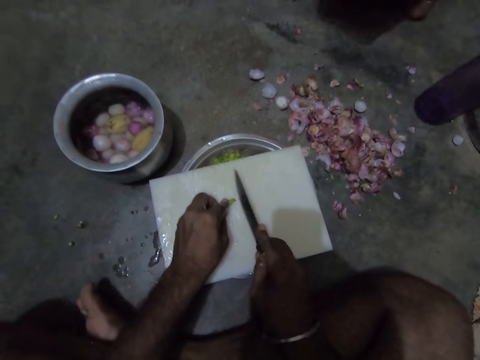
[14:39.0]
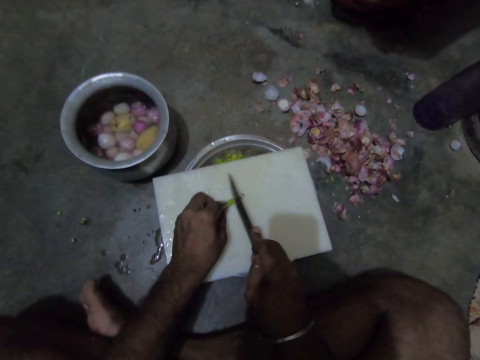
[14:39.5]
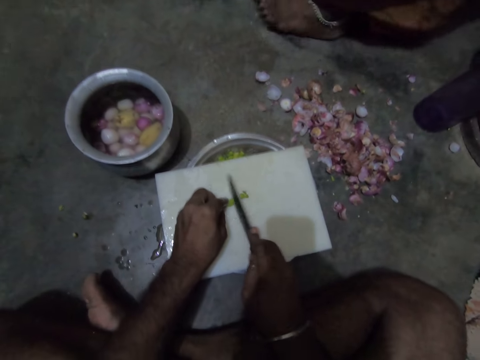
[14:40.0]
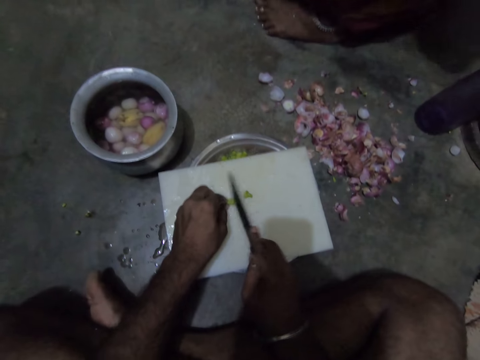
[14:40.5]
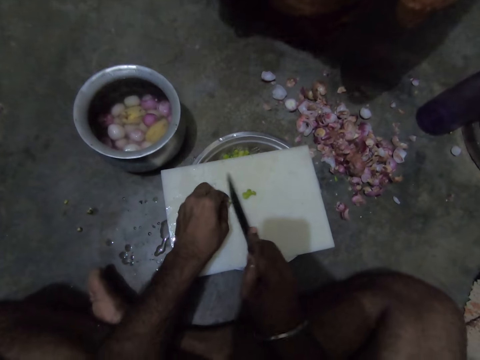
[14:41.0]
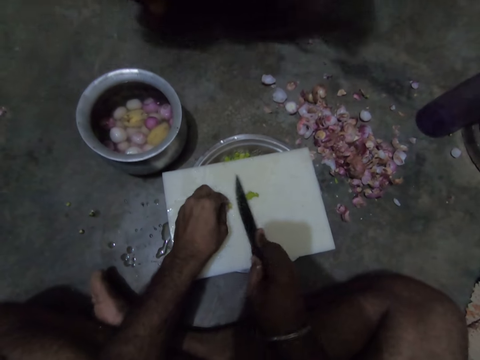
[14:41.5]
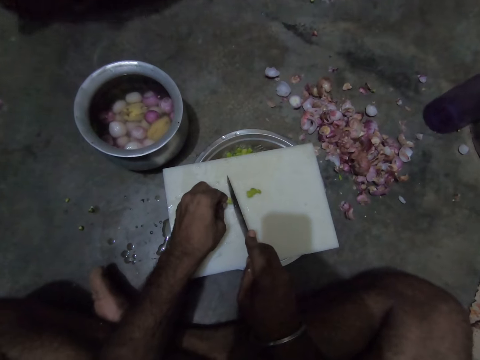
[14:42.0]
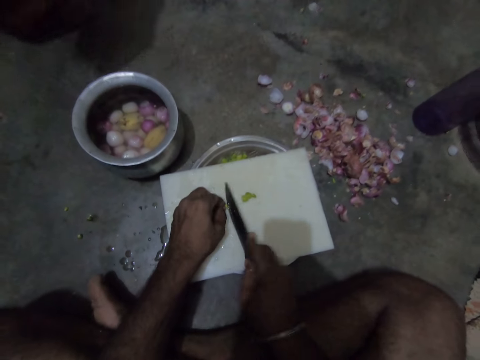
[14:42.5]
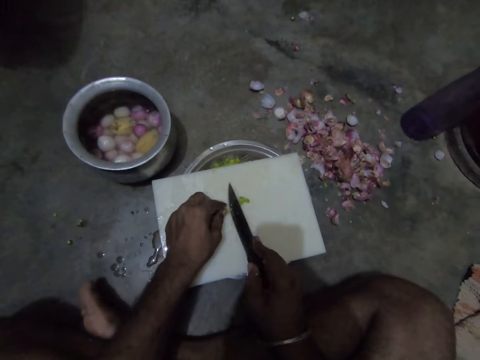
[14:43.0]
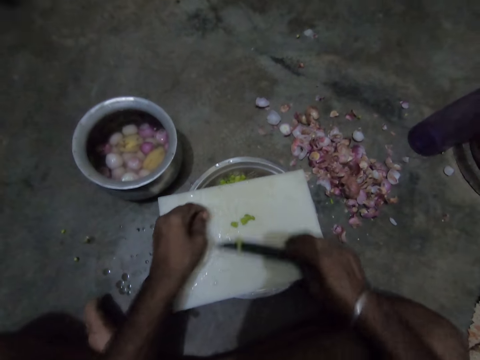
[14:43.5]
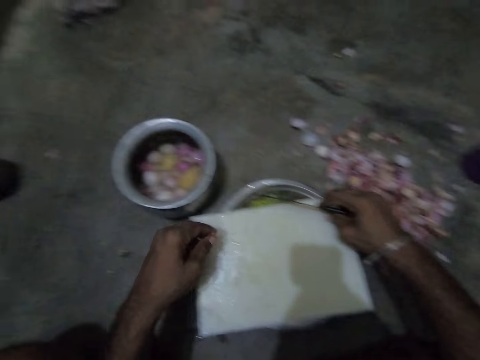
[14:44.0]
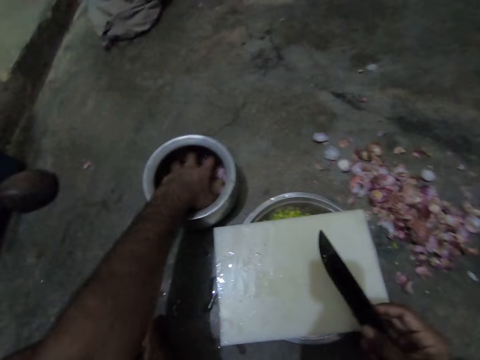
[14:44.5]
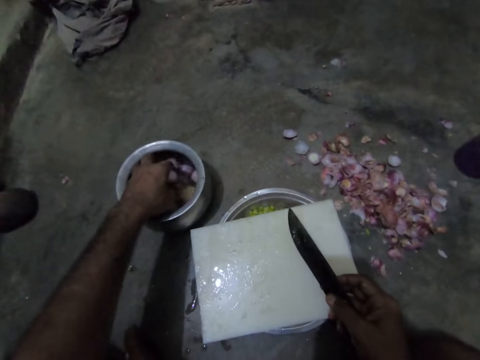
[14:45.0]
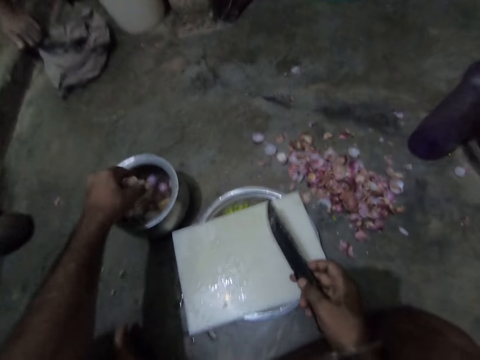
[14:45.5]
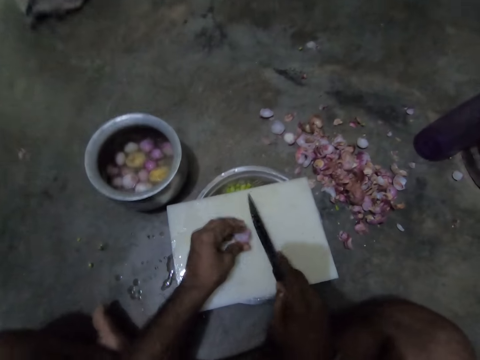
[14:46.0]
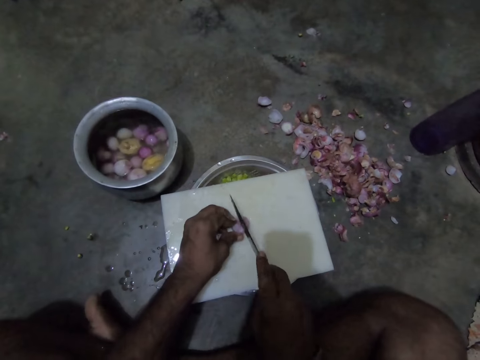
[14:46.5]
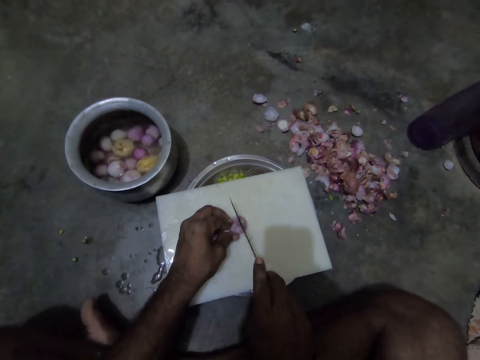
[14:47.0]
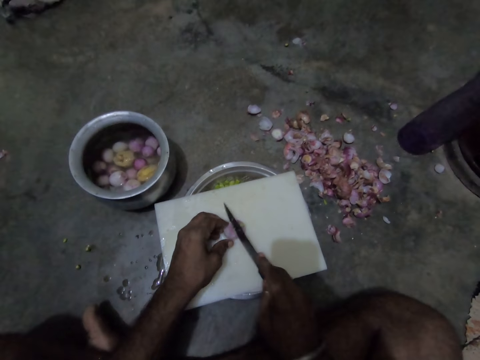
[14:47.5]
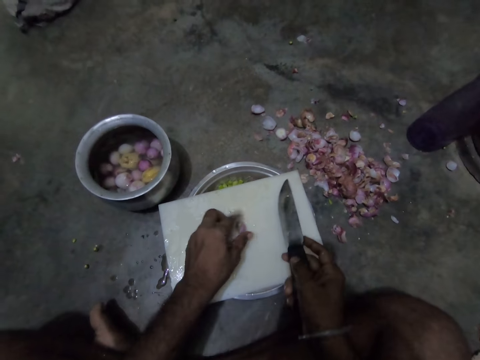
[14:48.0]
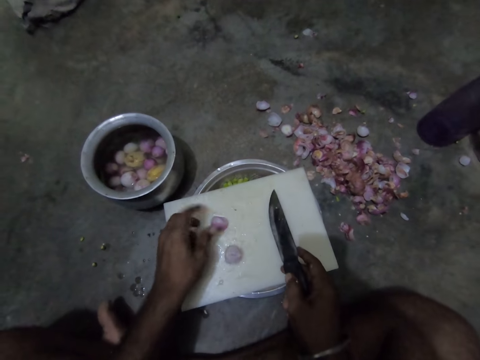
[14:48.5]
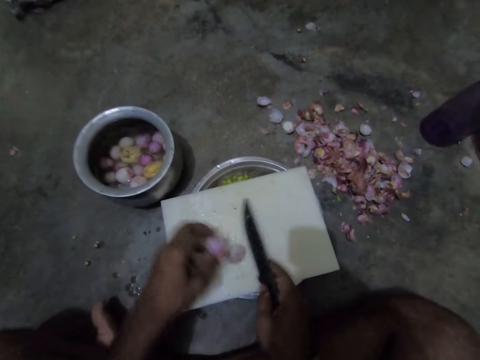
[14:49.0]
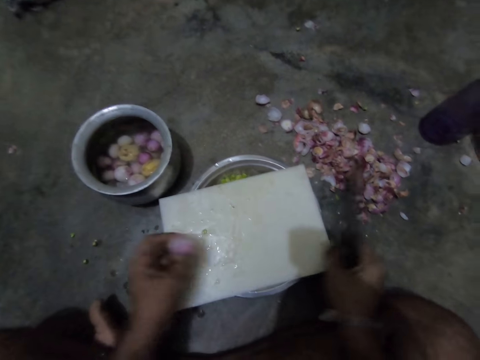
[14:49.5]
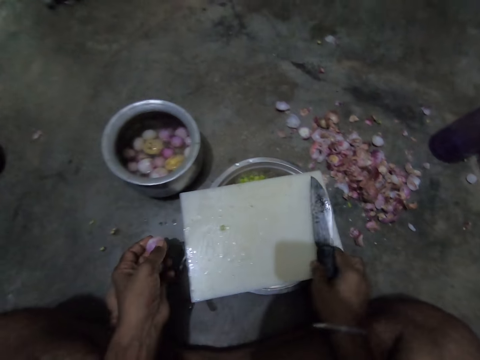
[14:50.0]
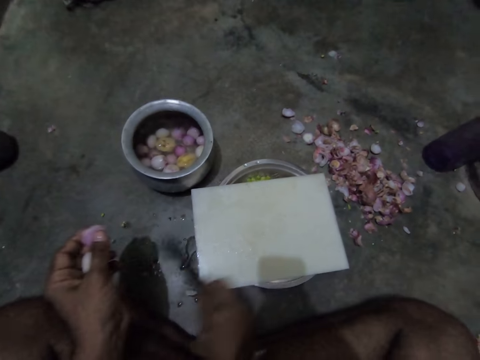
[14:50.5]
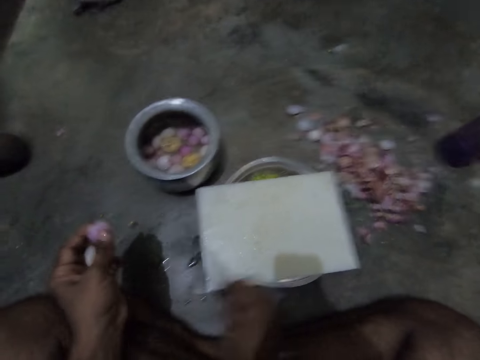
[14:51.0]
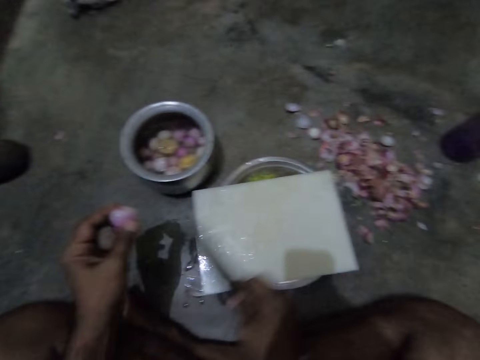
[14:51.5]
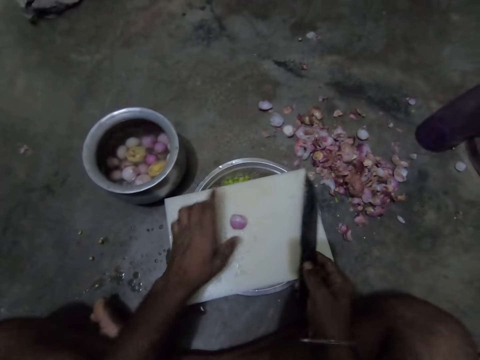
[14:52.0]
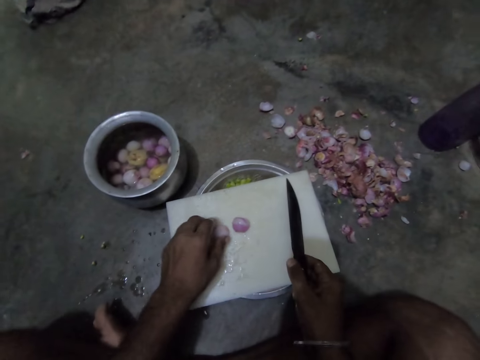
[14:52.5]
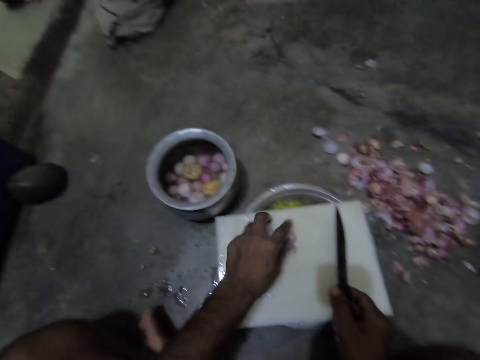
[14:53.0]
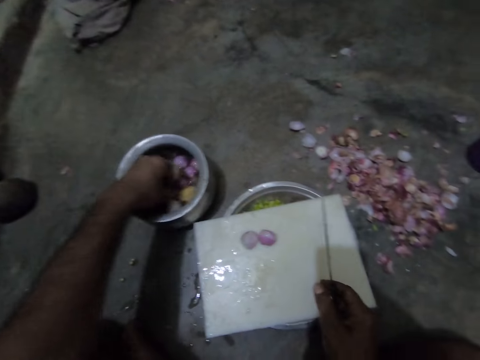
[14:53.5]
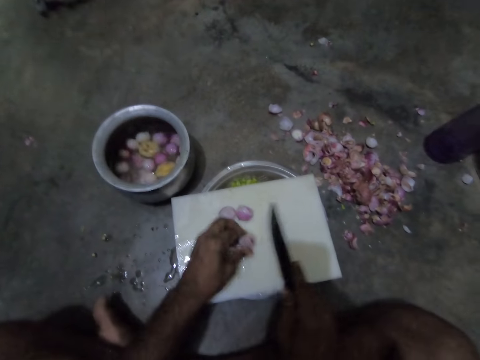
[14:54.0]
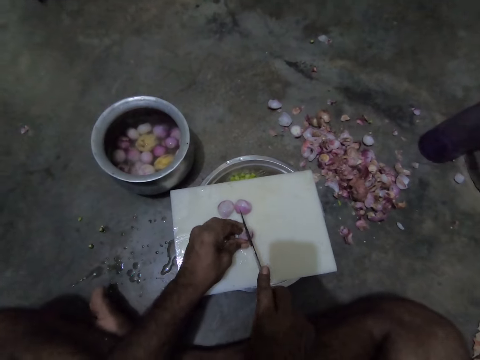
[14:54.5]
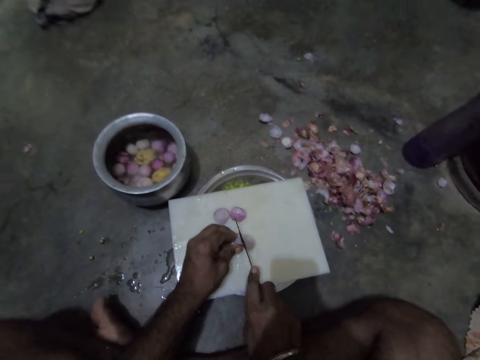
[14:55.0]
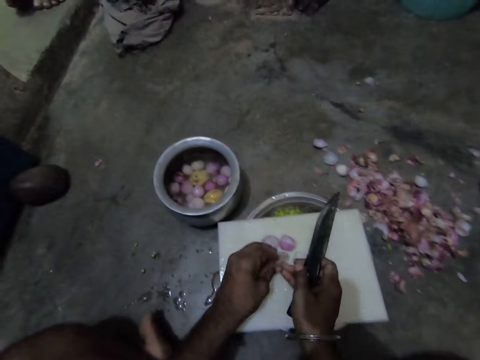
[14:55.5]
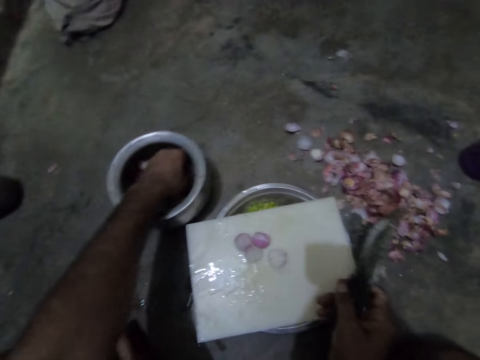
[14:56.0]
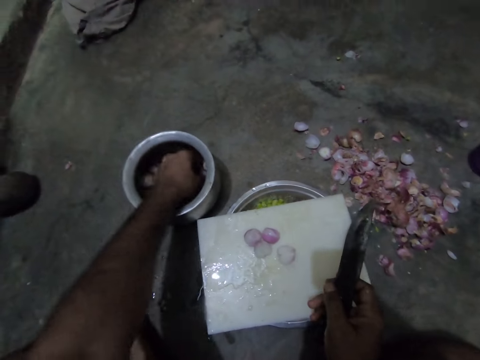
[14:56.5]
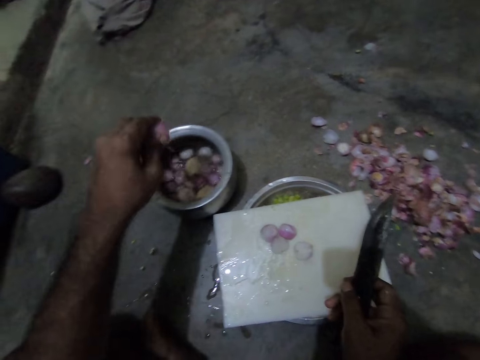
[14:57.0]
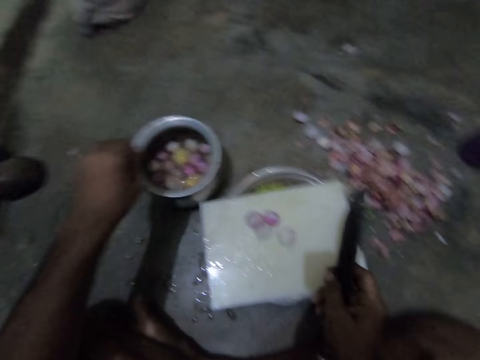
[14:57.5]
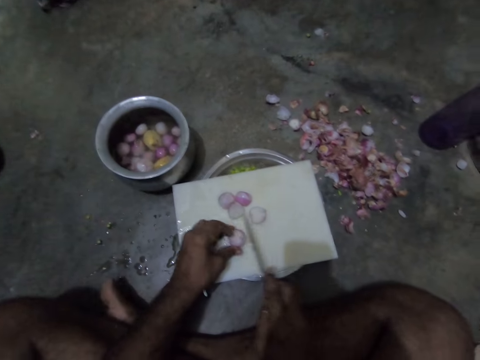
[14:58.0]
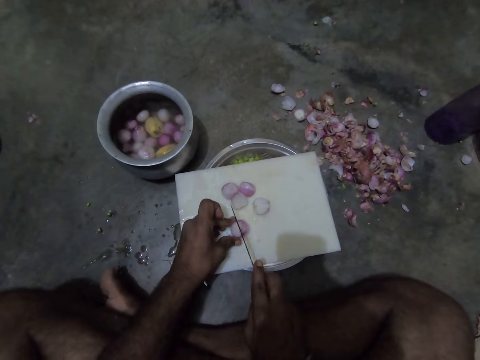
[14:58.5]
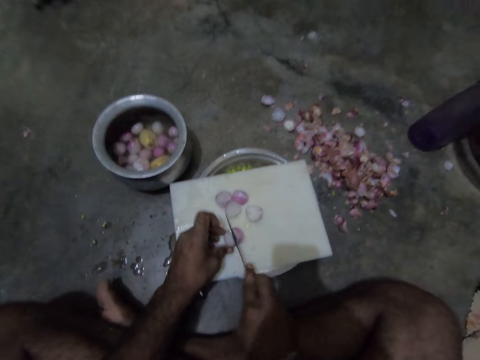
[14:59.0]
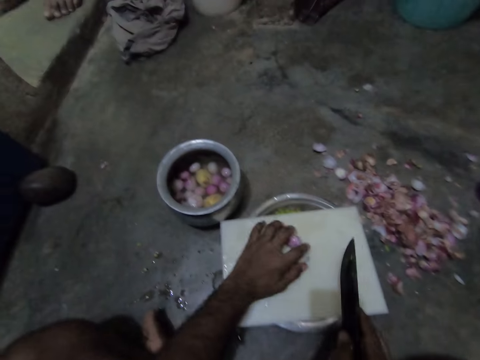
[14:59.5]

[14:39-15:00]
The camera wearer chops a chili on a chopping board with a knife. He moves the chopped pepper from the chopping board into the bowl with the knife. He picks an onion from the bowl of water, pepper and onions. He slices the onion with the knife on the chopping board. He adjusts the onions on the tray. He picks the onions from the tray. He rubs the knife on the chopping board. He clears the tray with the knife in his right hand. He drops the onions on the tray from his left hand. He picks another onion from the bowl of water, pepper and onions. He puts the onion on the chopping board. He slices the onion with the knife. He moves the onions. He picks another onion from the bowl of water, pepper and onions. He slices the onion with the knife on the chopping board.

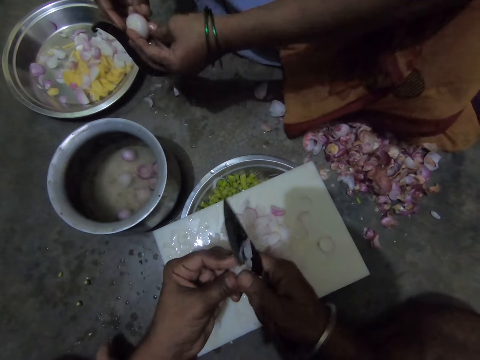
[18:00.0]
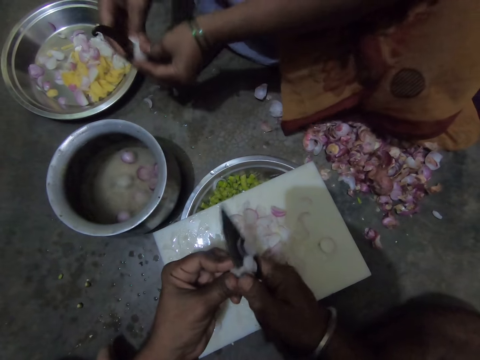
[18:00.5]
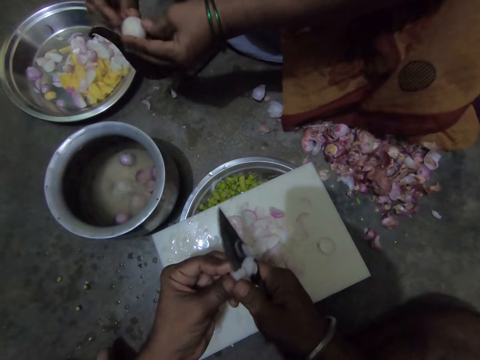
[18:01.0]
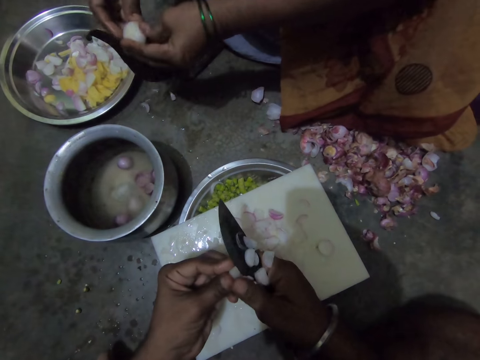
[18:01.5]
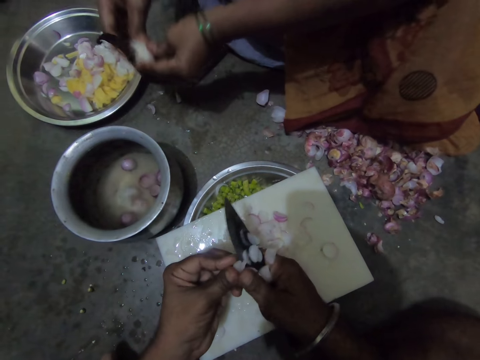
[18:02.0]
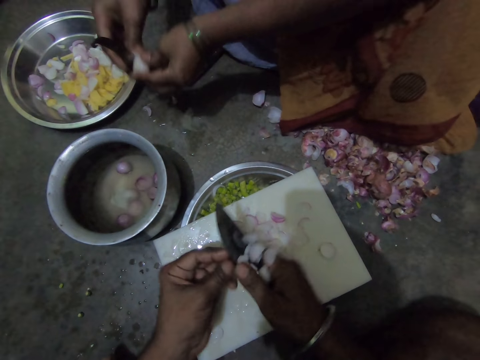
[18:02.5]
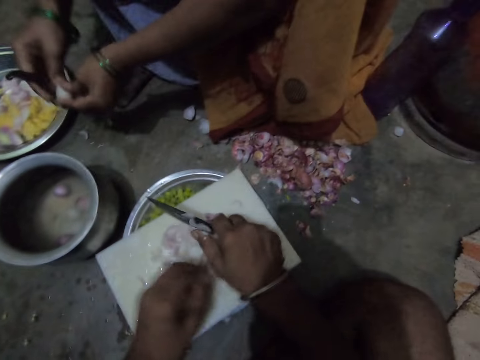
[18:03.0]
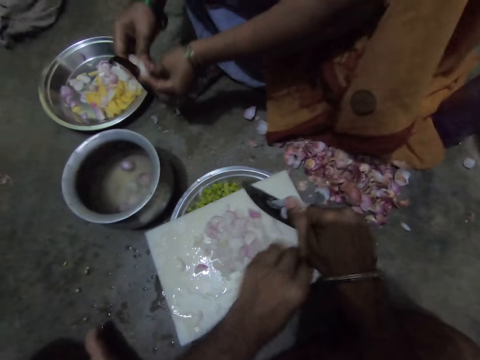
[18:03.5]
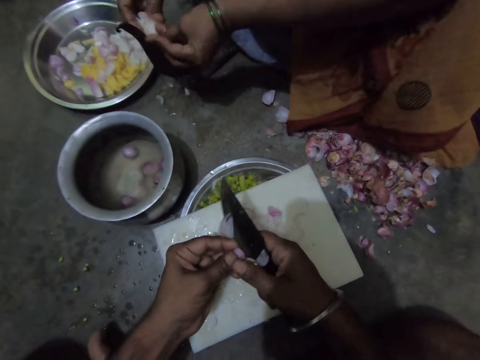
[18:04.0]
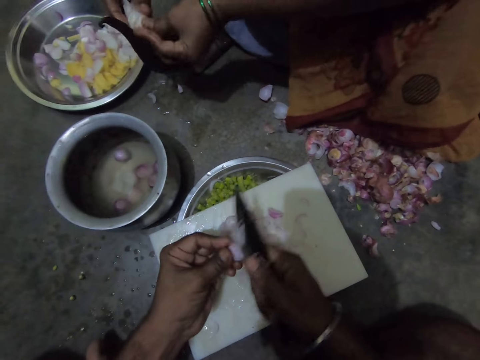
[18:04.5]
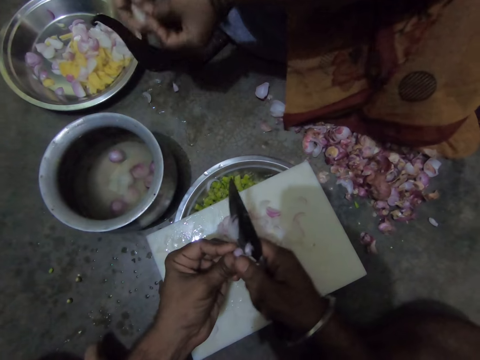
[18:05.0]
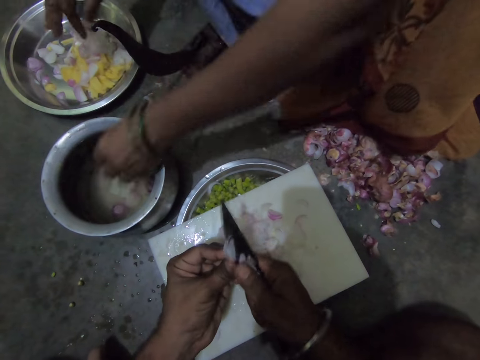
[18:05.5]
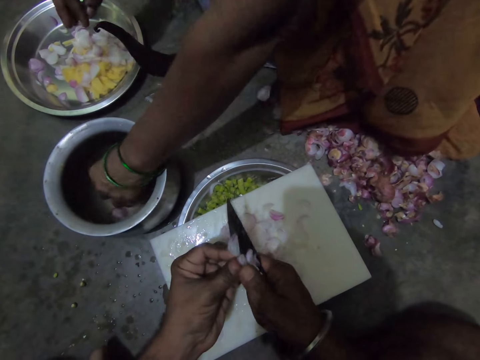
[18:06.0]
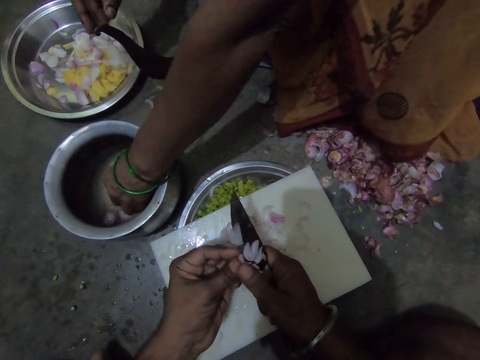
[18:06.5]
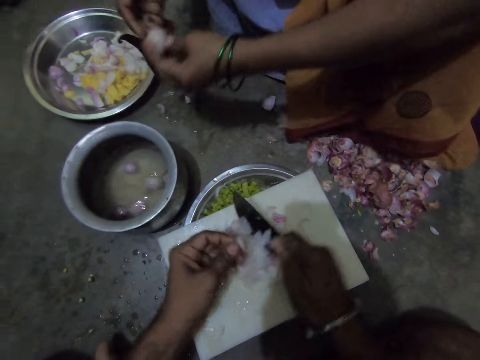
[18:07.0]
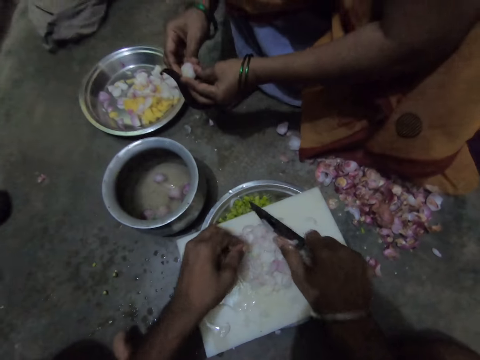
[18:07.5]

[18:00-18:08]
A woman slices the onion with the sharp metal. The camera wearer picks the onion. They cut the onion. The woman cuts the onions. She drops the sliced onion on the steel bowl or plate. She picks another onion from a bowl of water, pepper and onions. She slices the onion with the sharp metal.
